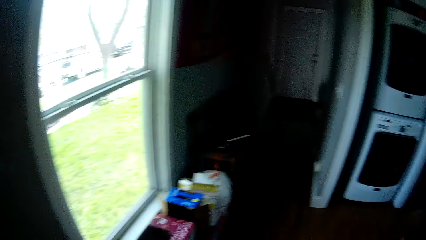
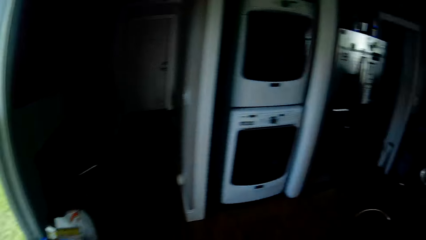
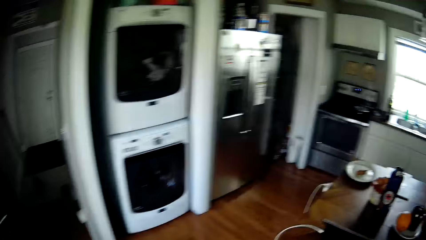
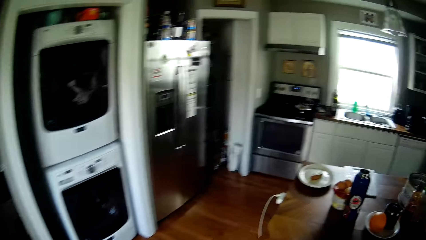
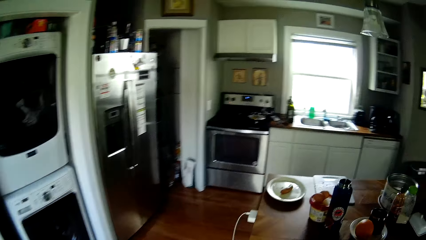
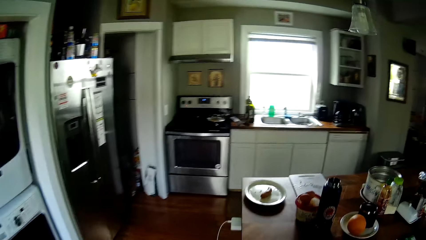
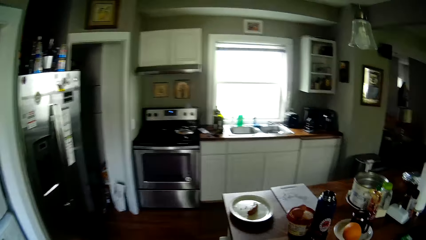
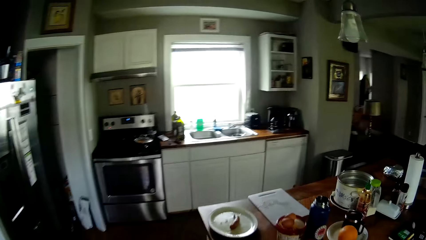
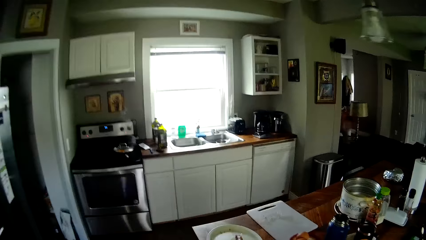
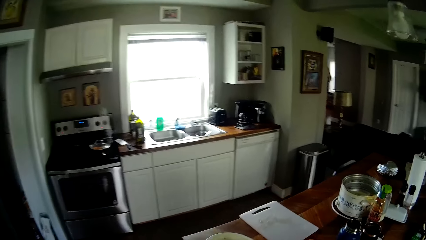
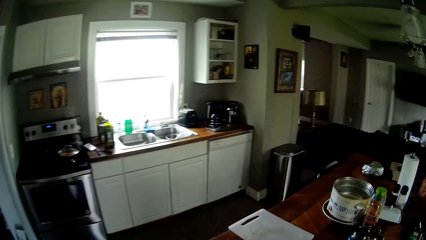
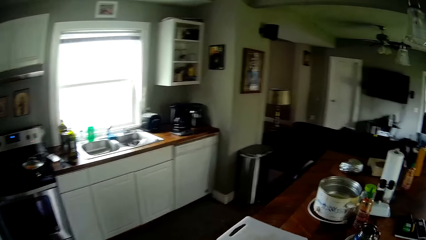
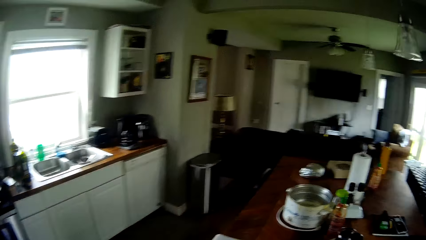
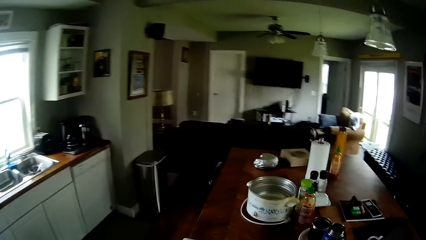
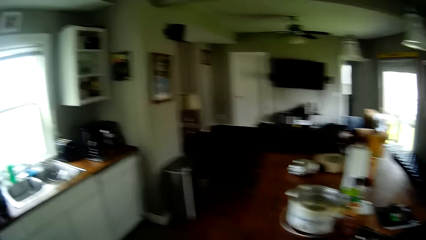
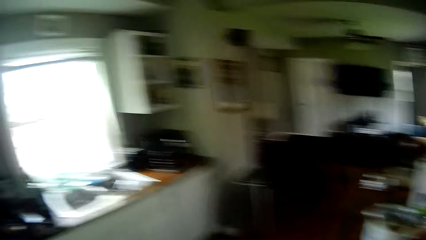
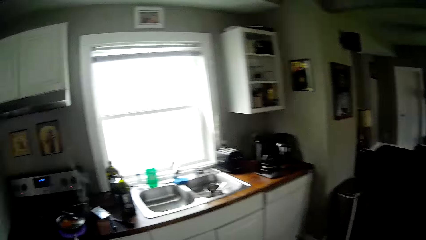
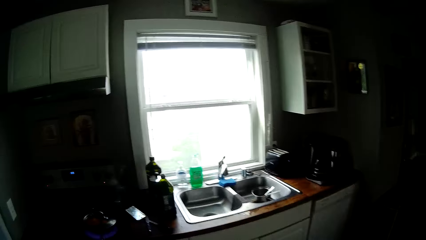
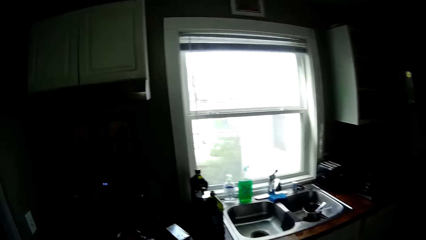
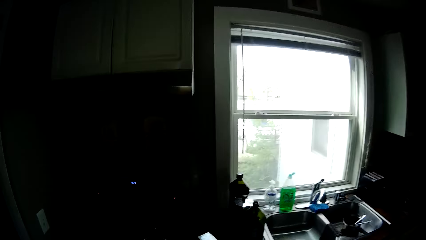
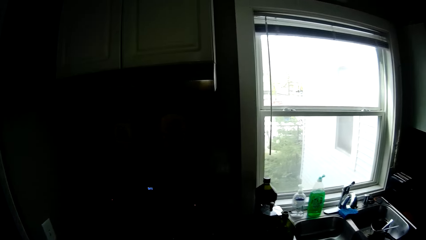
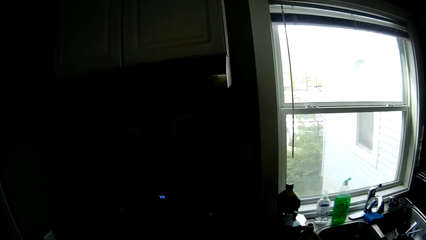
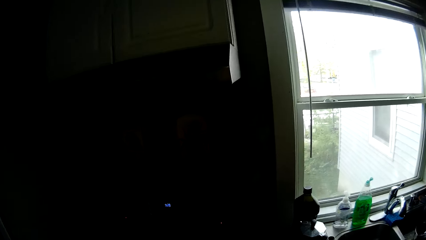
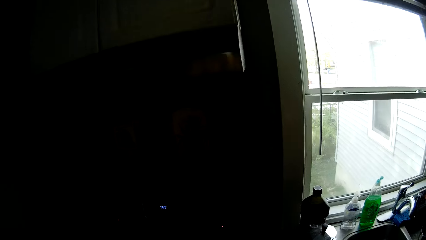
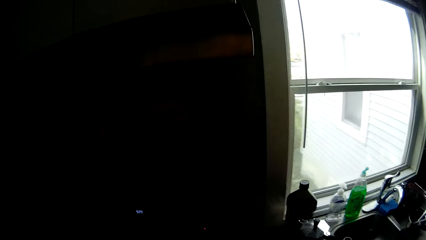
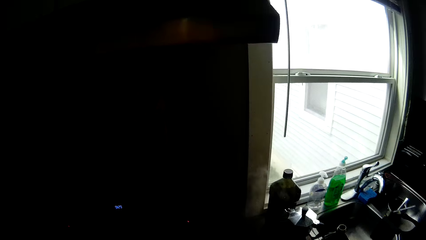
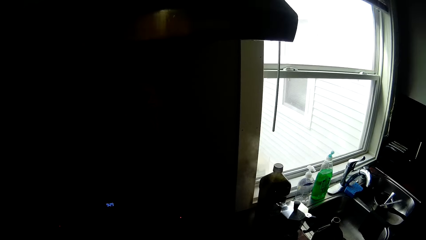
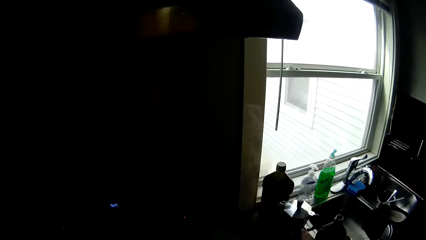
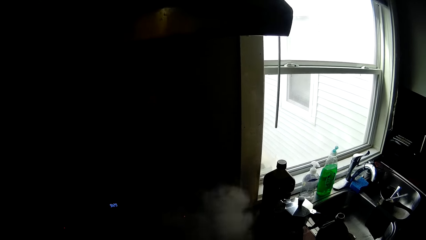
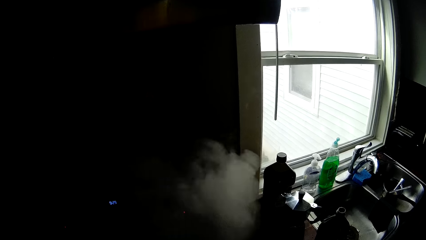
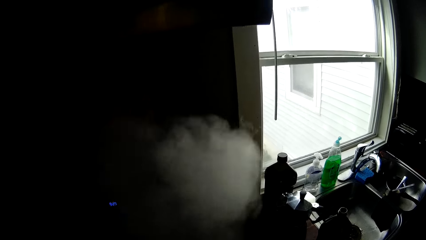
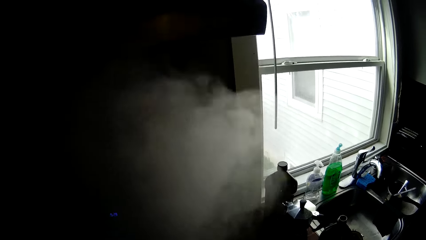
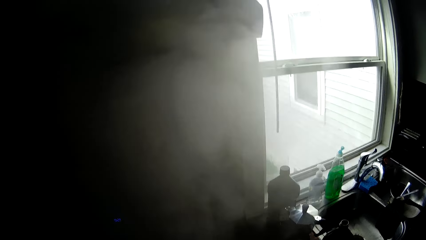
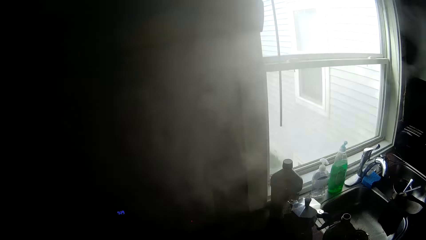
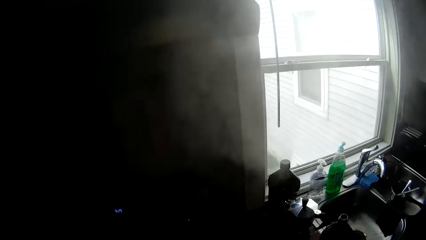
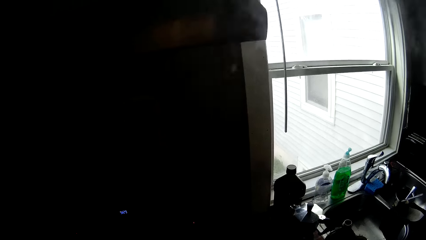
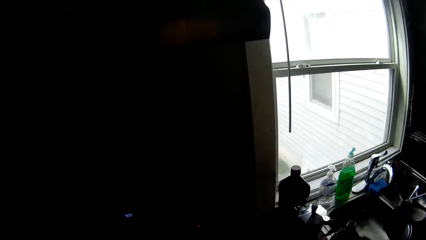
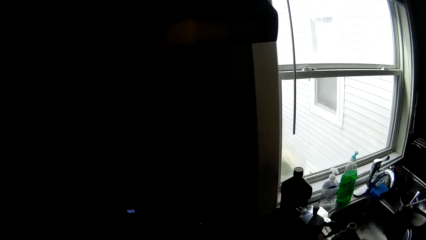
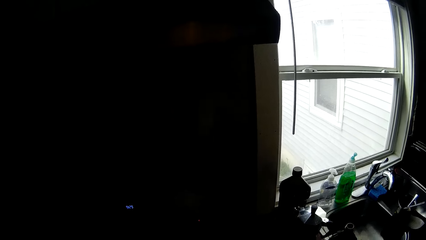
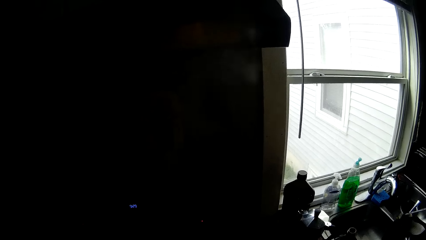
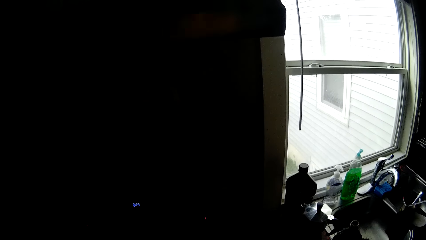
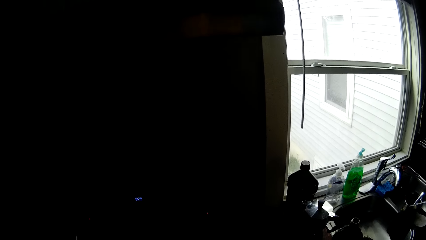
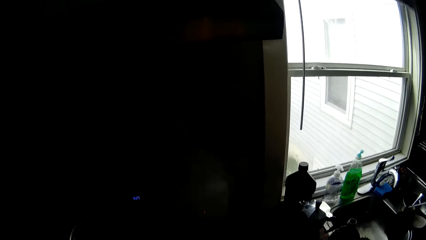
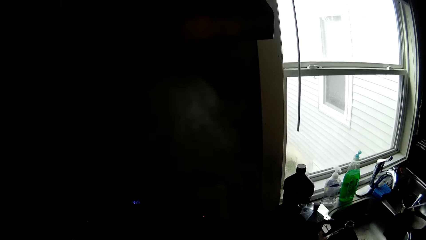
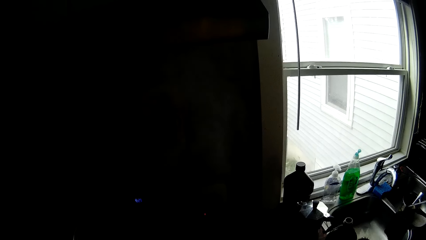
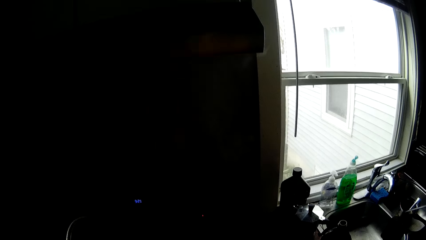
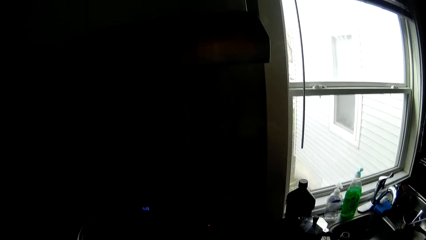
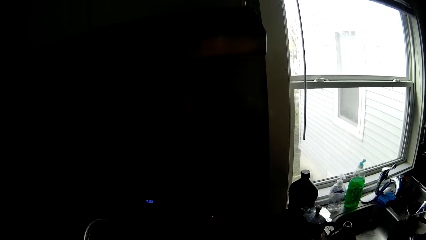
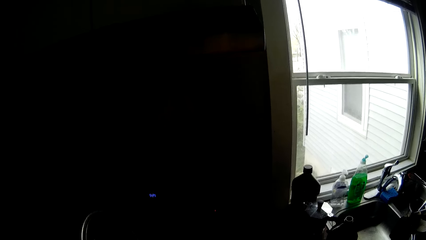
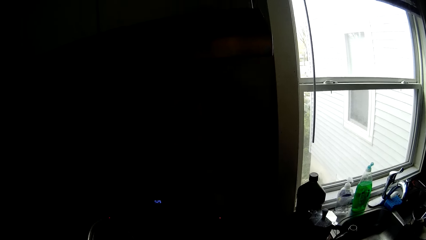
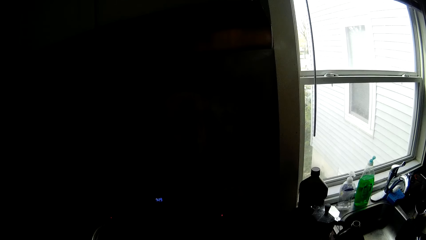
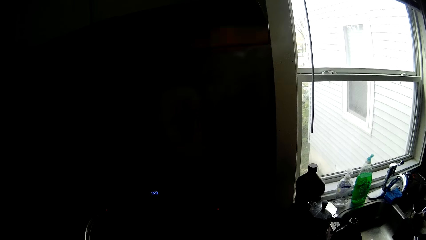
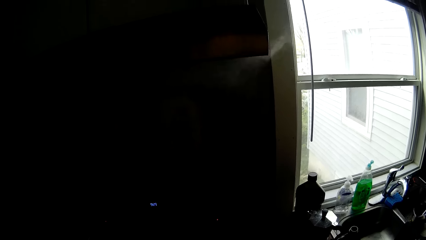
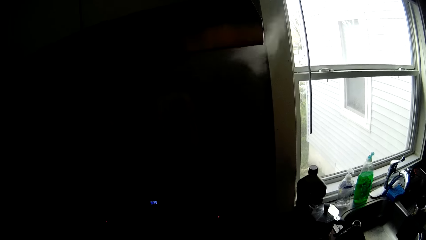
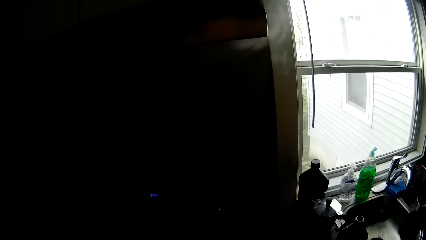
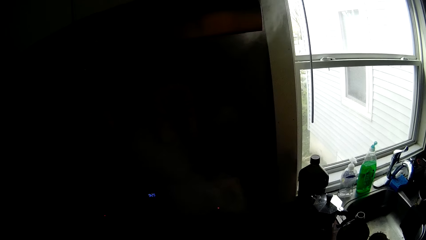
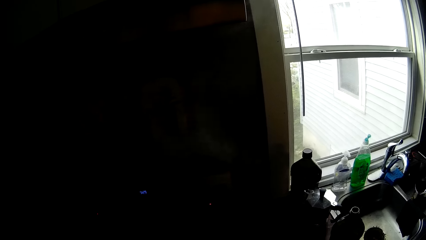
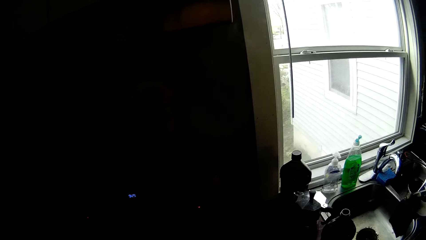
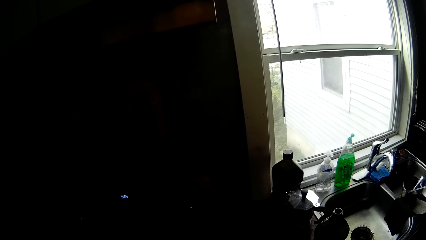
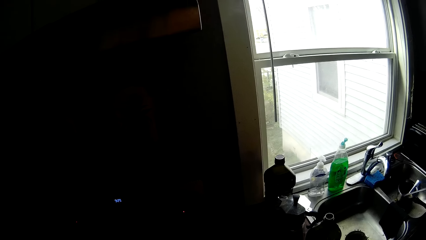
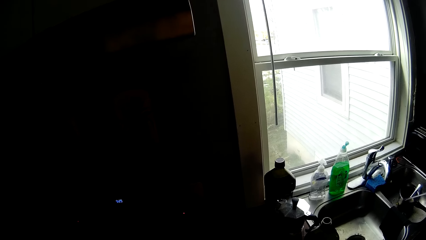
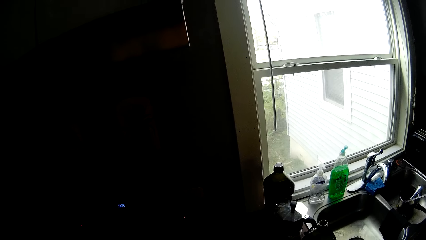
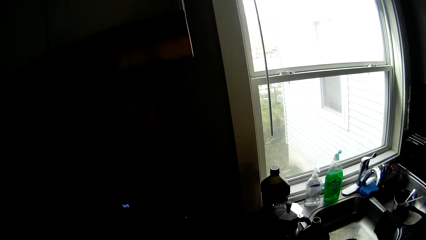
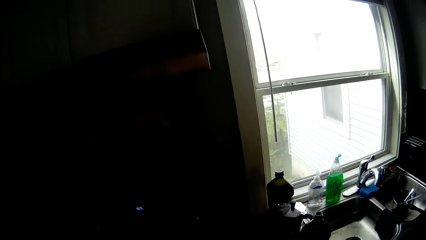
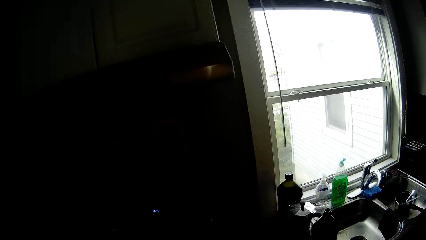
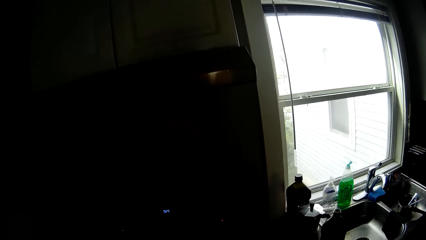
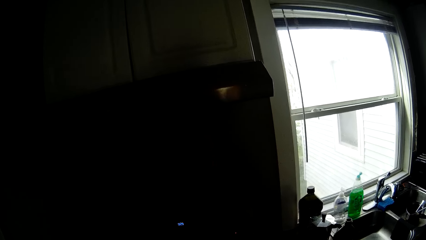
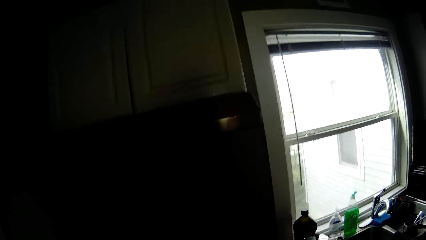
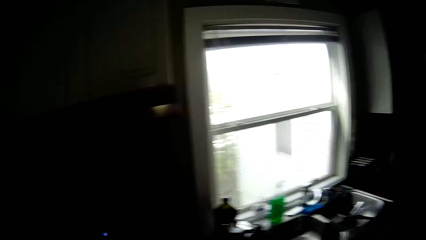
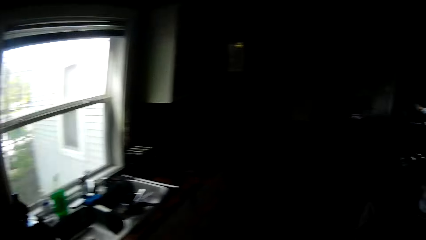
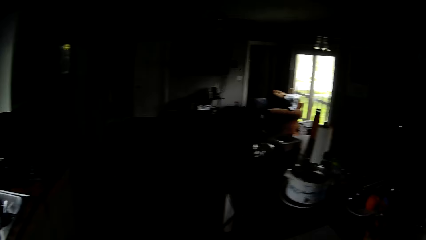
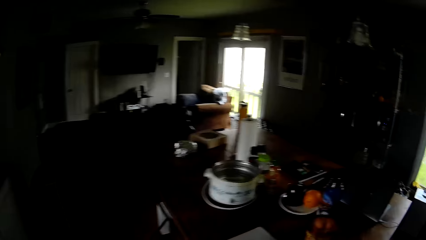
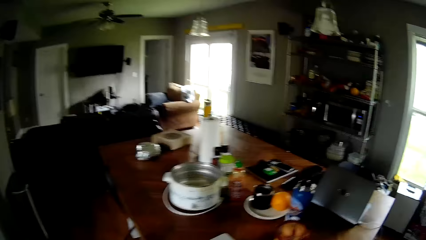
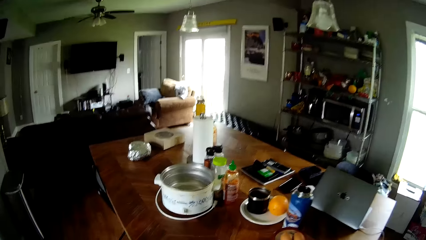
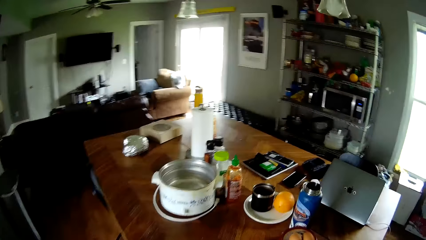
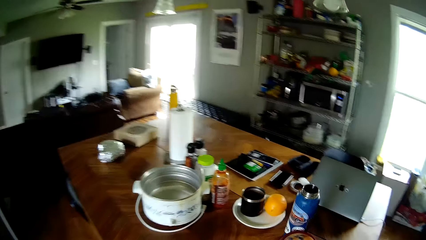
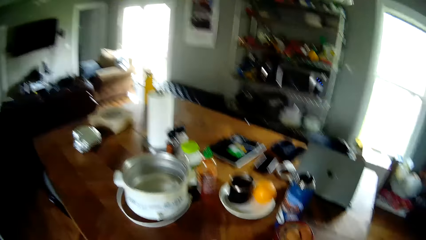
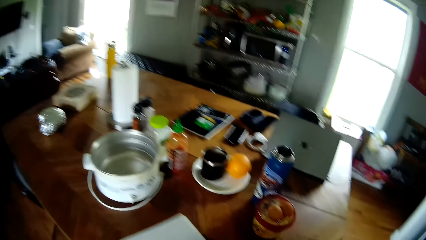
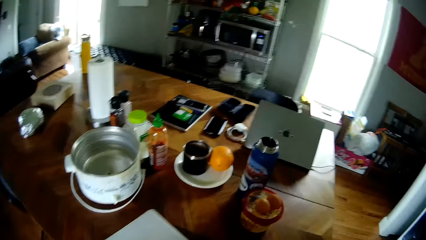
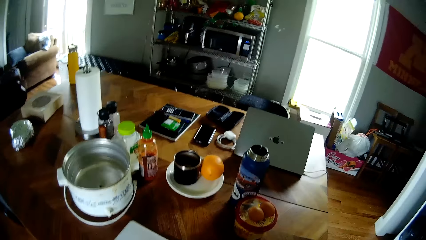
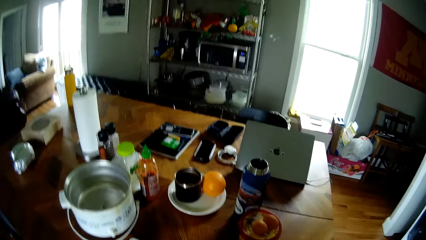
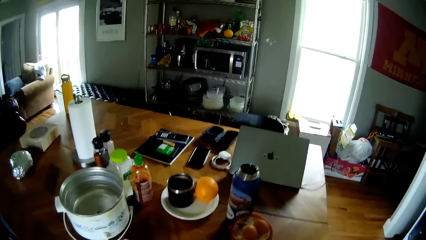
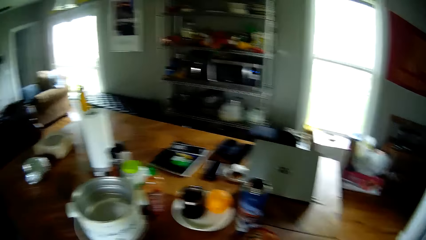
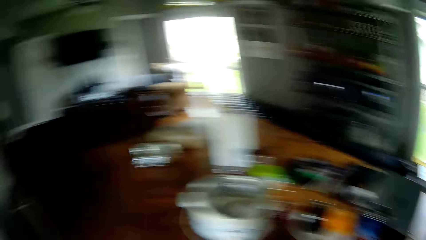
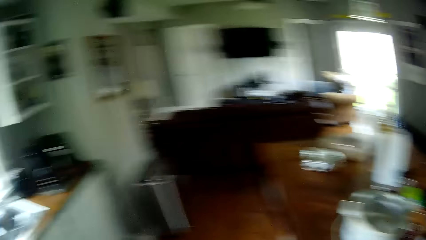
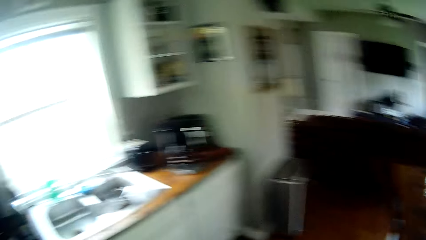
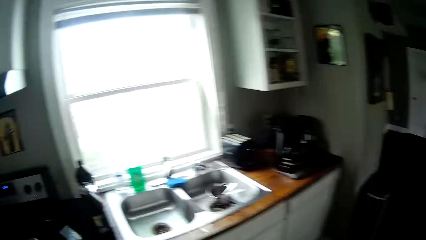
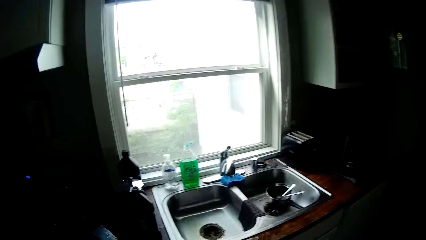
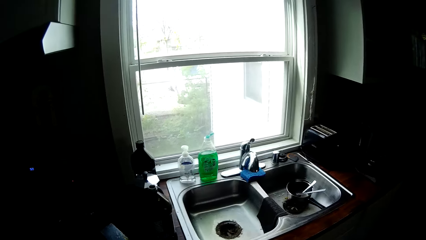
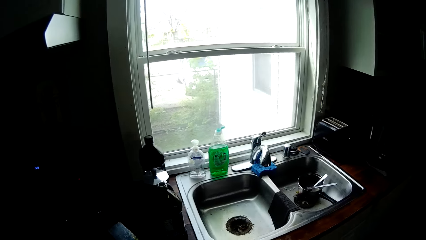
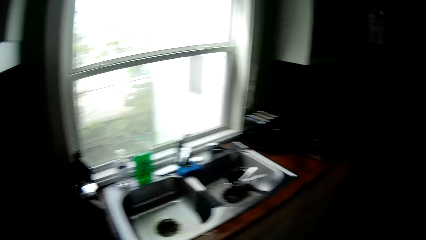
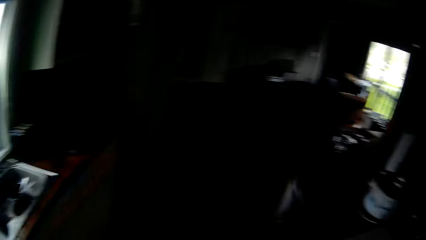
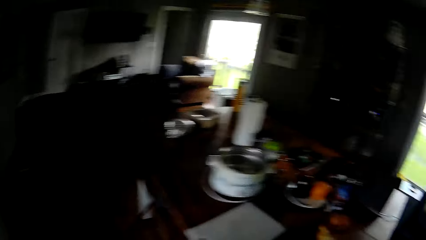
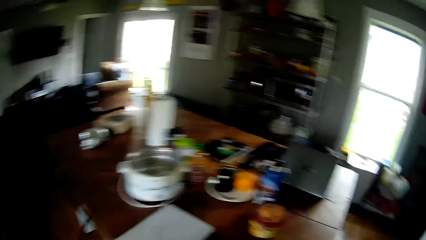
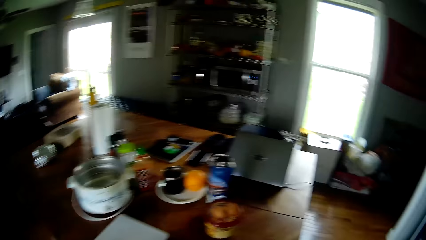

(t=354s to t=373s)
The camera wearer walks in the kitchen. They prepare food on the cooker. They place a tray on the table. They look around the kitchen.
